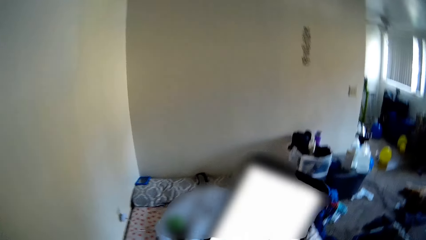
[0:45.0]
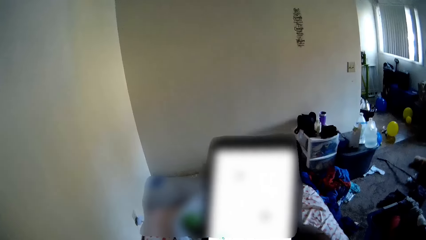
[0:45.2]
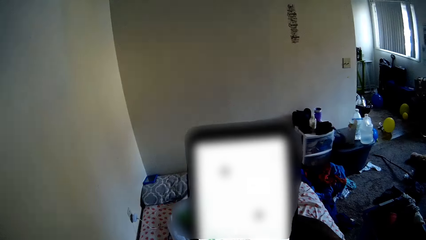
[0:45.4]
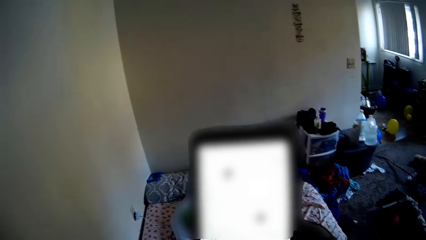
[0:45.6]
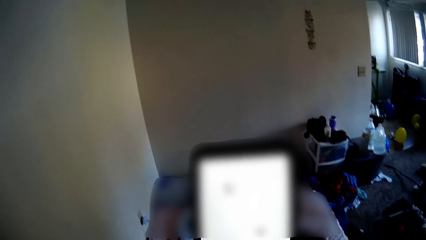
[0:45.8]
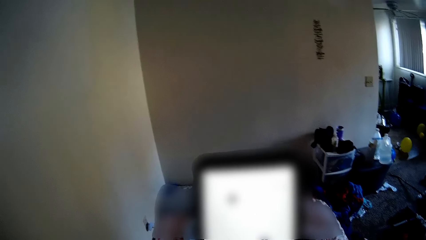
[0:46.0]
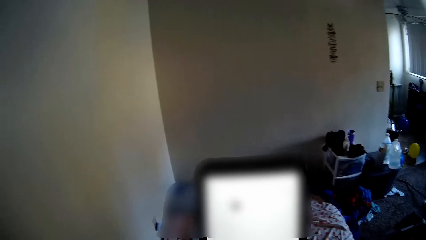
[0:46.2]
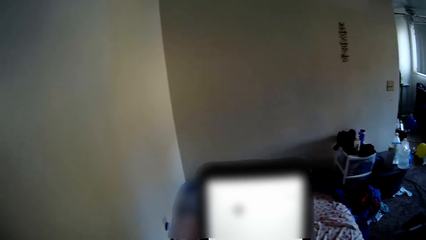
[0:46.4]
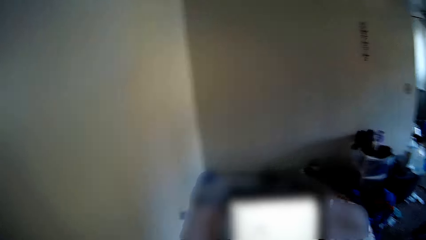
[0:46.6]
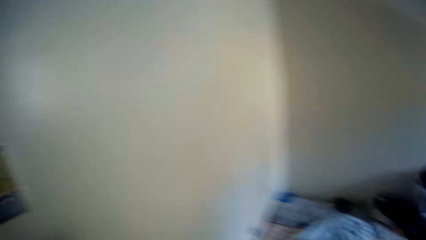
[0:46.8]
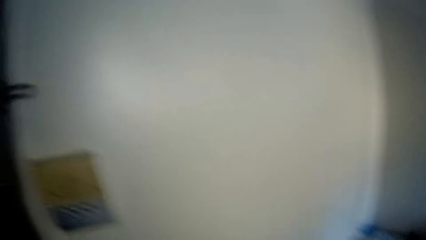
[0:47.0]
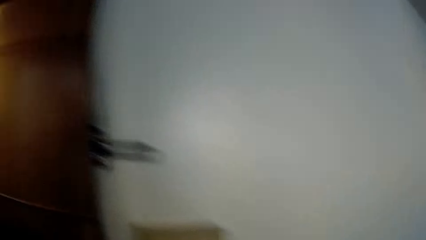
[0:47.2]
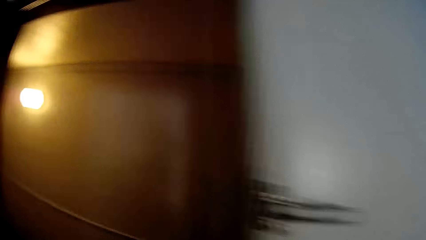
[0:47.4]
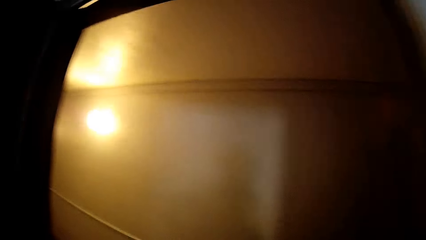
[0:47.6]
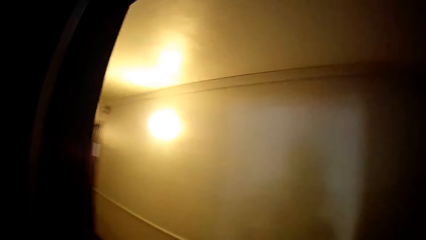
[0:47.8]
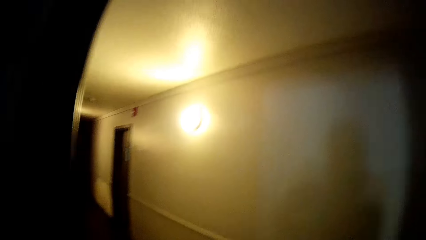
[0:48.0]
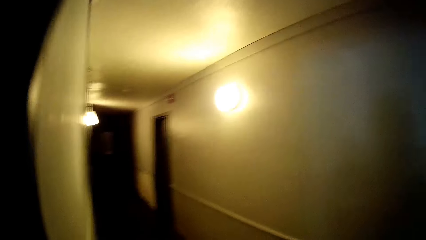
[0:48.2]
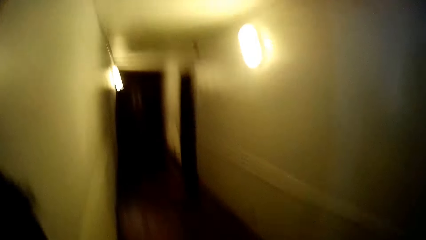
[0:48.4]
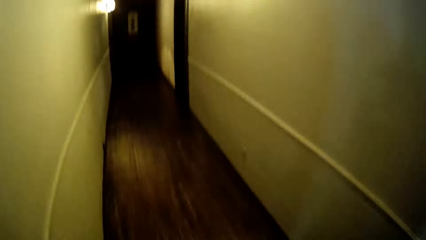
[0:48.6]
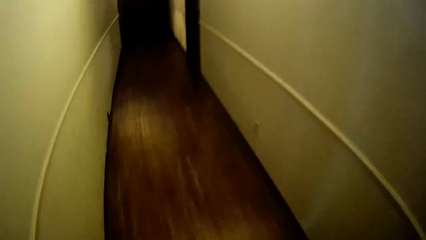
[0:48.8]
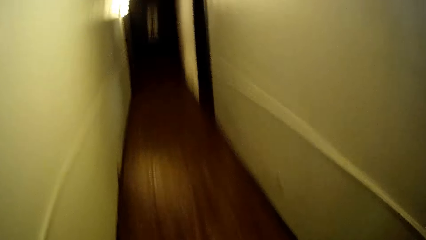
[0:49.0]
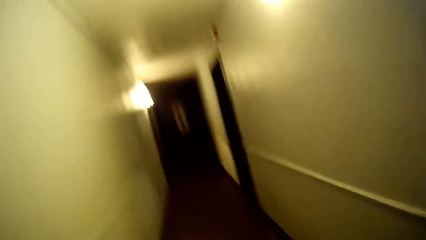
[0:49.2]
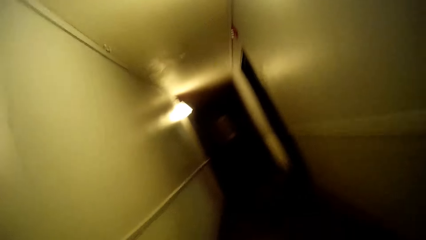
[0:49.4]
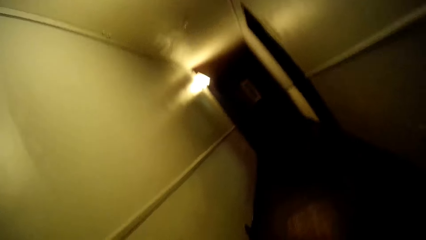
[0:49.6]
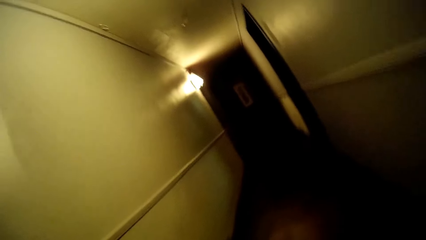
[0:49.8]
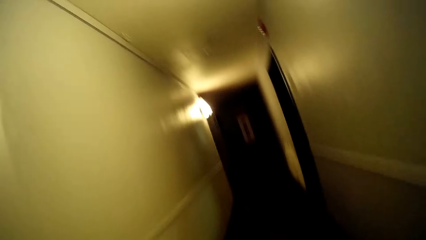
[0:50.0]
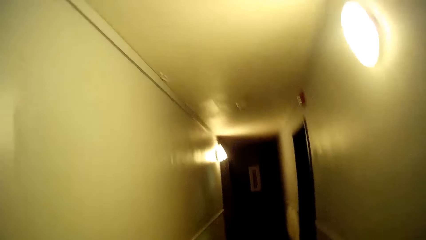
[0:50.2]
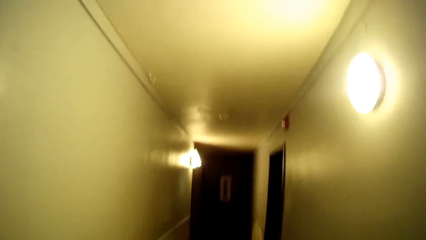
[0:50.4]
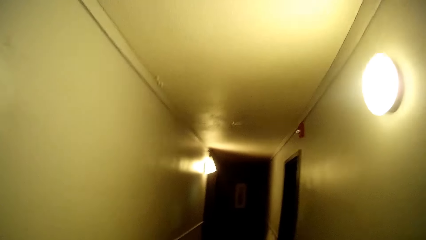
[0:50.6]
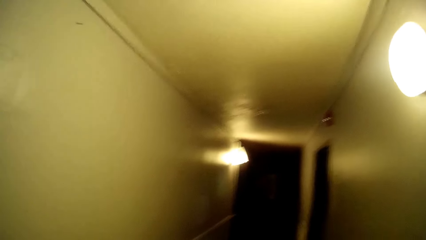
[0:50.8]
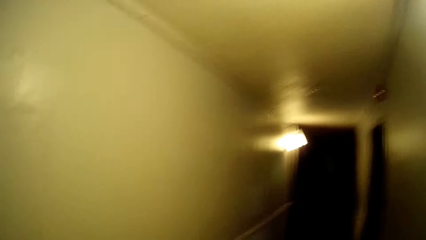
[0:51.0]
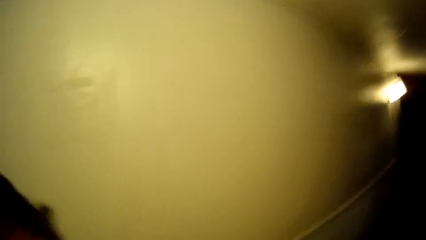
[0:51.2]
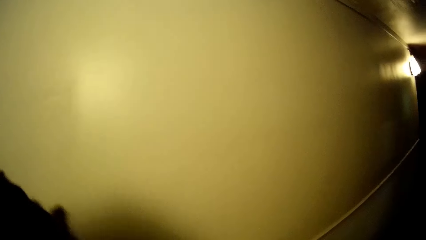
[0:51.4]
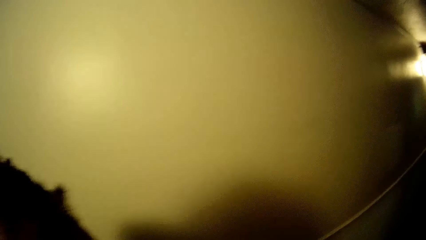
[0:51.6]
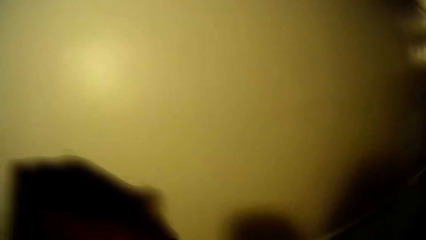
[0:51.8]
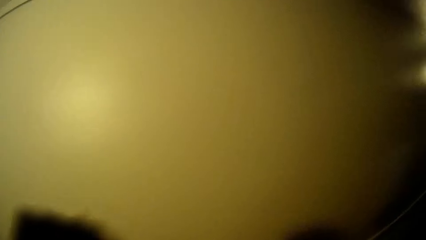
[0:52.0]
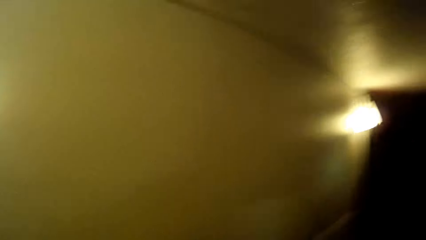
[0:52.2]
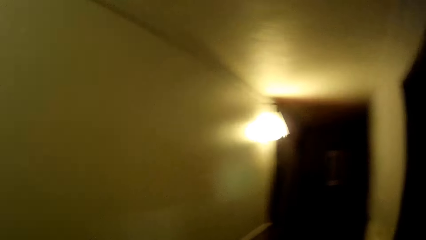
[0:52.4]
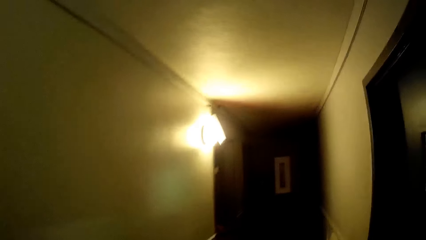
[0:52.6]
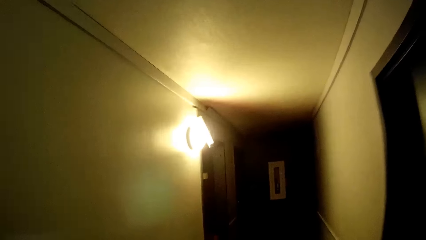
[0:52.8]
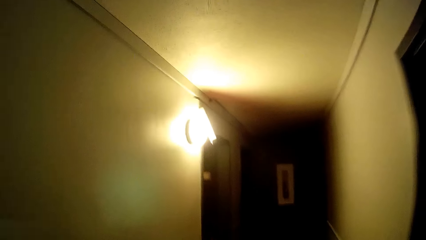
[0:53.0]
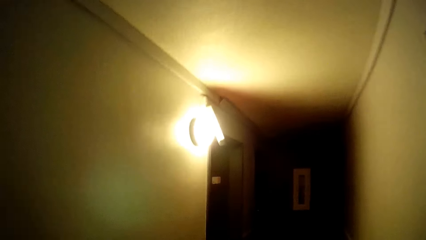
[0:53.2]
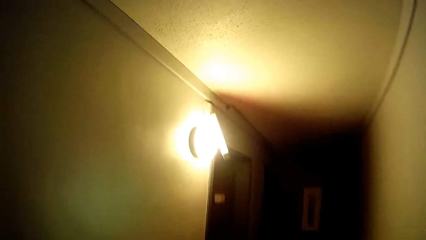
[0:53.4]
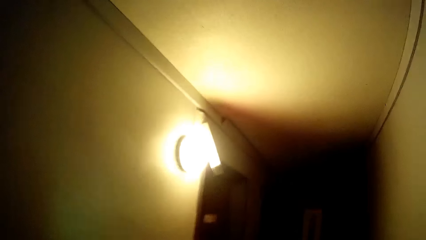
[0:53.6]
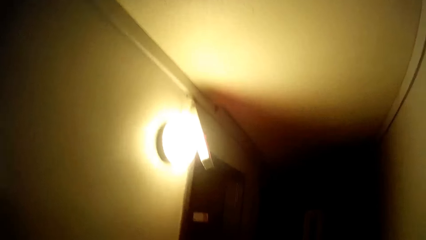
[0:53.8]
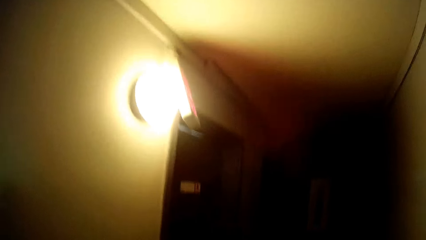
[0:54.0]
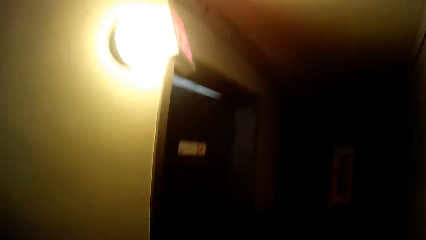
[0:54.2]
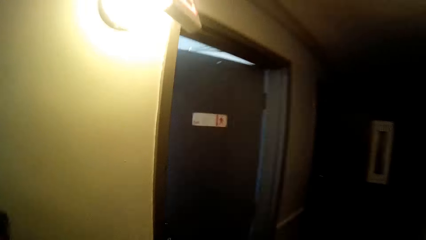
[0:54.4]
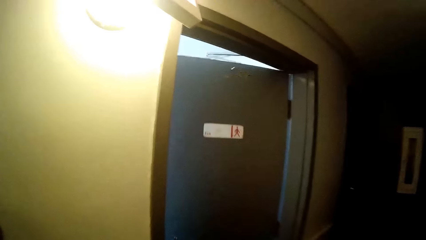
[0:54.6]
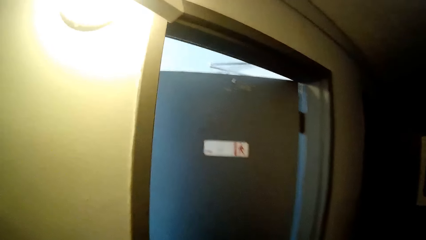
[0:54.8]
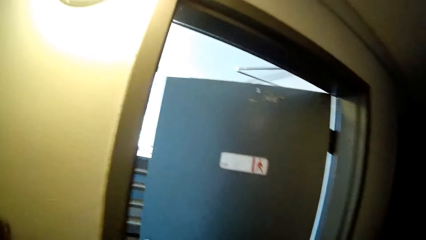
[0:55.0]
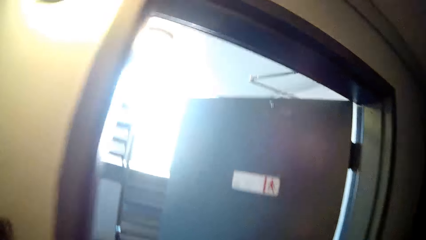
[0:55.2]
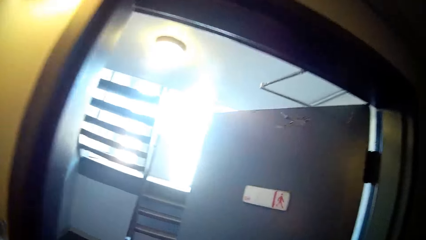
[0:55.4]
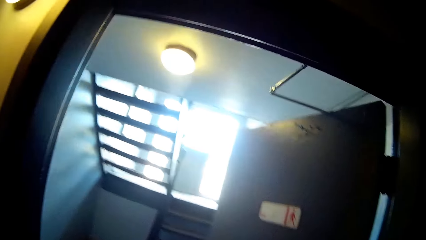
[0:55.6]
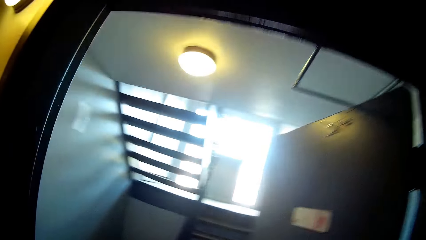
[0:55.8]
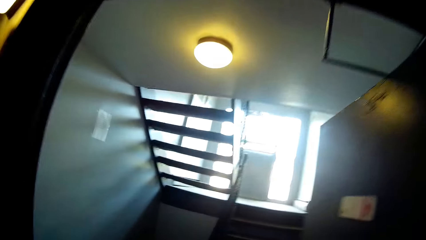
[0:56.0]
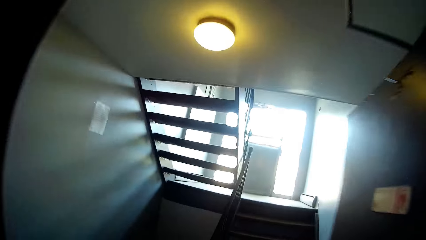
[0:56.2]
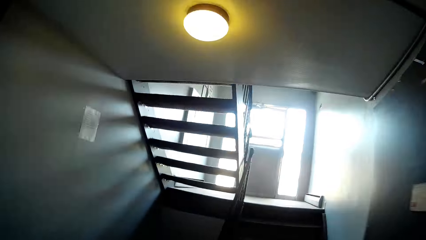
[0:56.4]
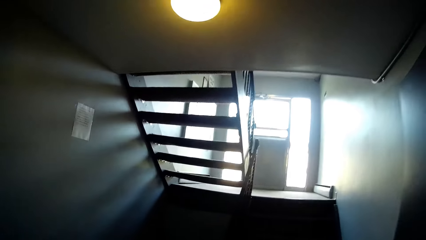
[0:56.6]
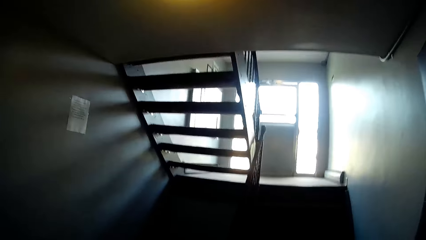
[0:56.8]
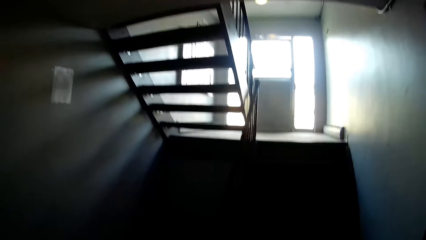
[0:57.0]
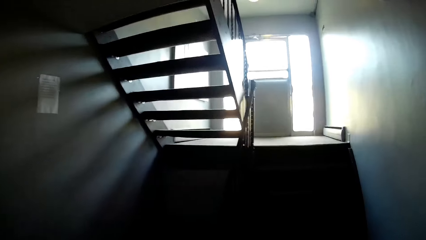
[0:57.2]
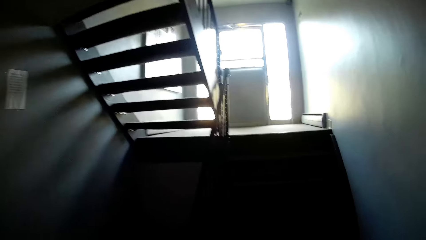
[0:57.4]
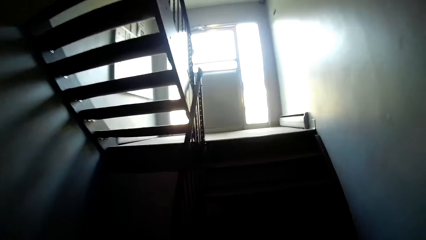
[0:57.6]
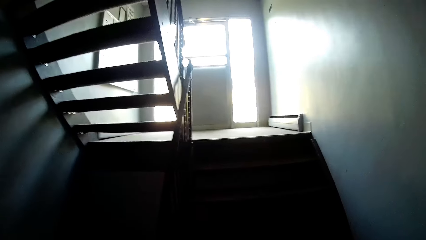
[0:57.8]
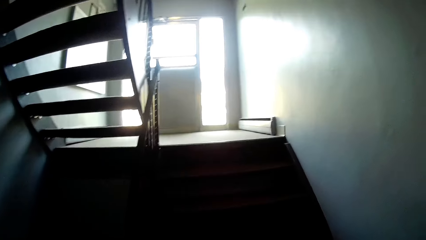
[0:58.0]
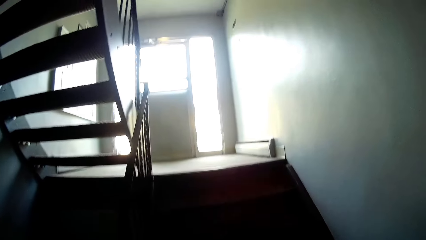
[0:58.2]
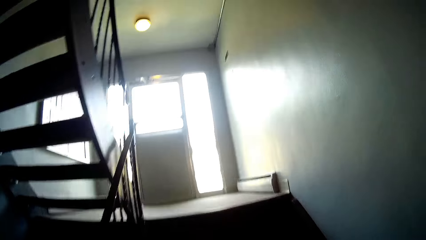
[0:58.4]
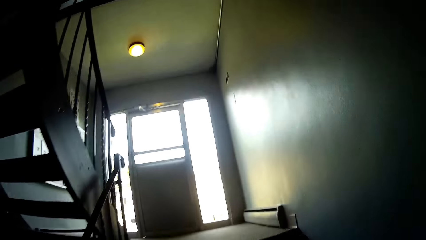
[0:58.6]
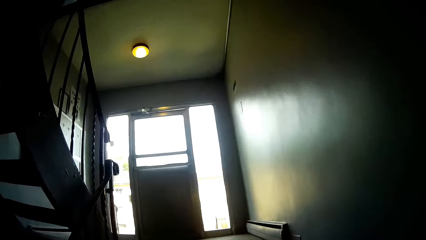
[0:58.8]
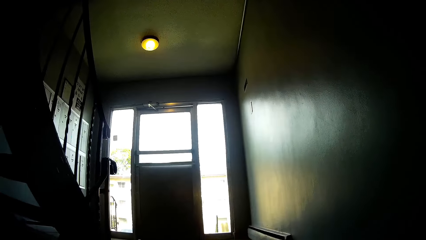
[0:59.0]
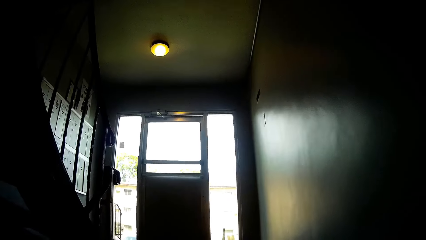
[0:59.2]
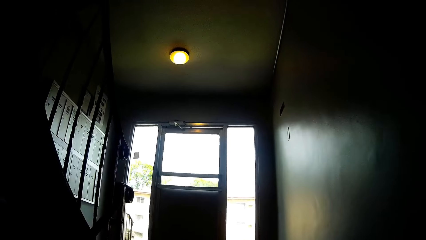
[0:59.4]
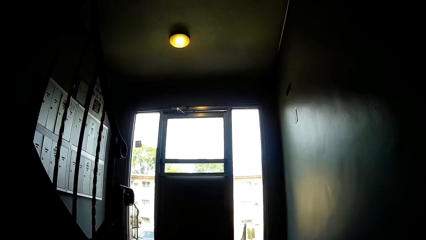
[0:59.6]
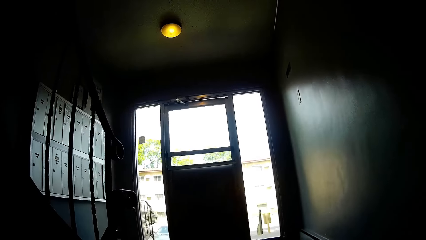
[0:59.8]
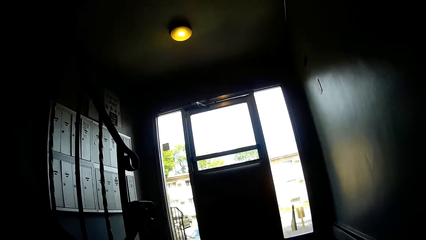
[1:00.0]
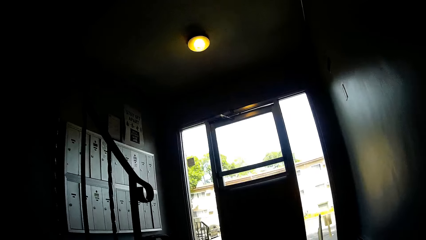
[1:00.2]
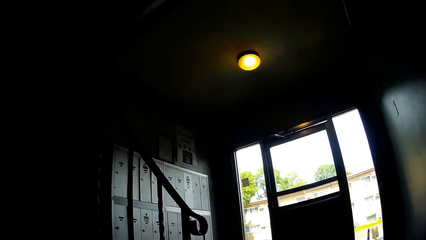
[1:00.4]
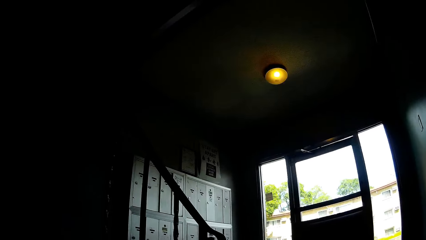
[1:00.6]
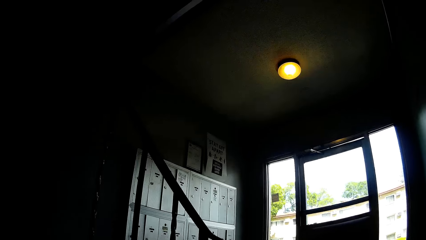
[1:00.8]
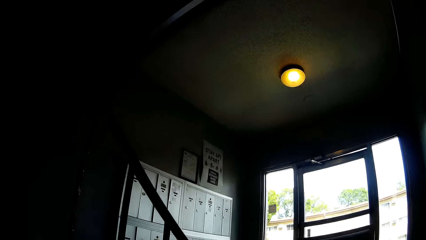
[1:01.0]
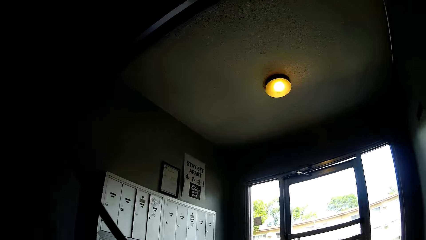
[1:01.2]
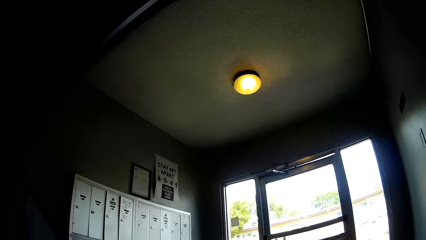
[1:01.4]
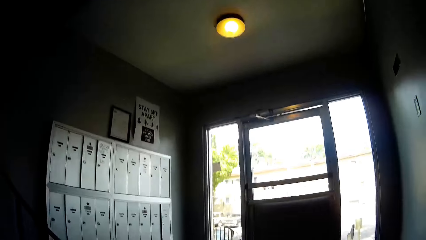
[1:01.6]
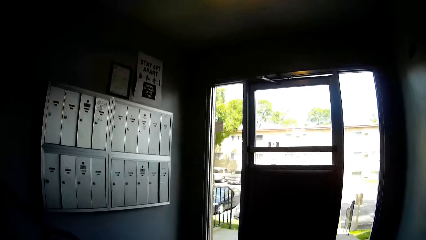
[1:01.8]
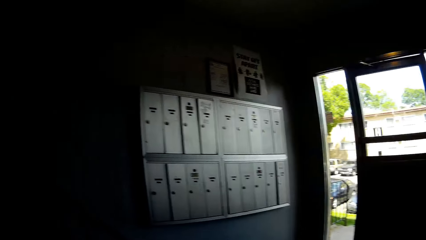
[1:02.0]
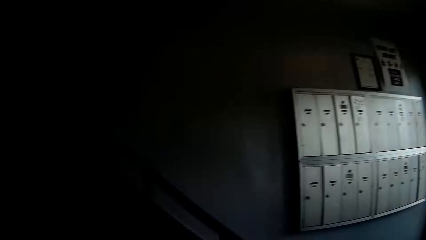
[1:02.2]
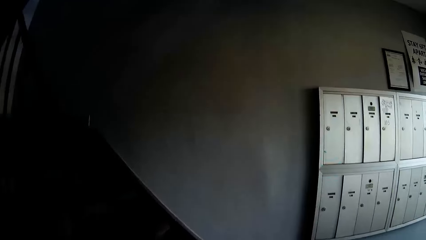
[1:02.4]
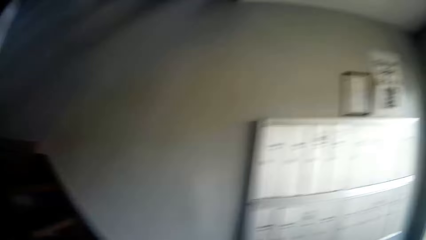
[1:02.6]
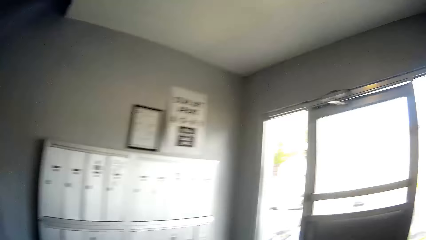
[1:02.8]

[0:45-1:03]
The camera wearer holds a phone. She operates the mobile phone with her right hand. She stares at the phone. She walks out of the room to a corridor. She walks up a staircase.
